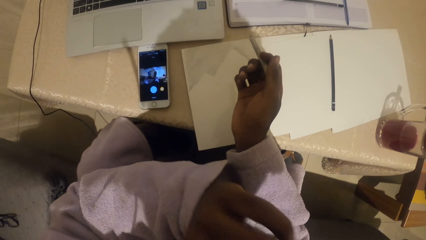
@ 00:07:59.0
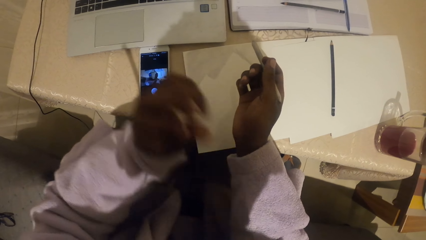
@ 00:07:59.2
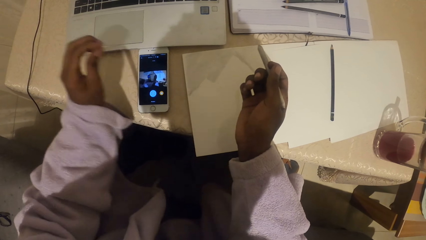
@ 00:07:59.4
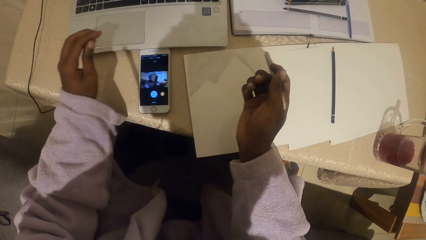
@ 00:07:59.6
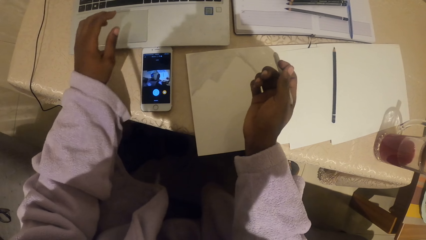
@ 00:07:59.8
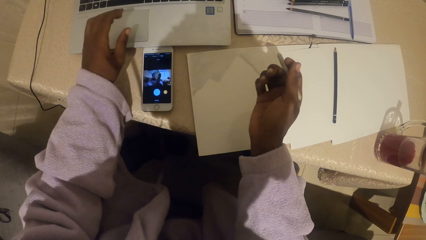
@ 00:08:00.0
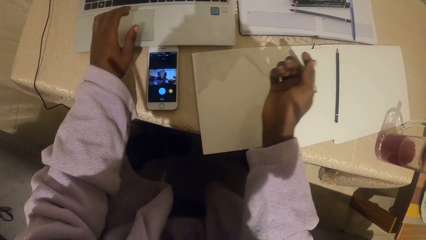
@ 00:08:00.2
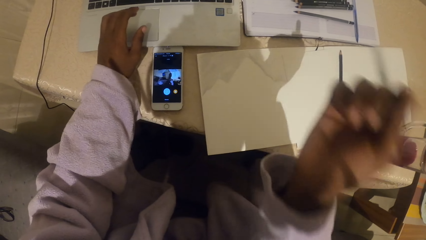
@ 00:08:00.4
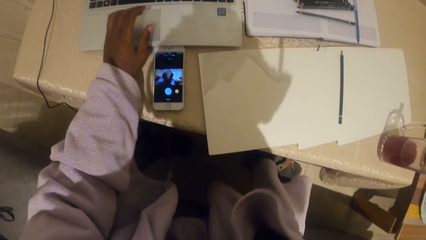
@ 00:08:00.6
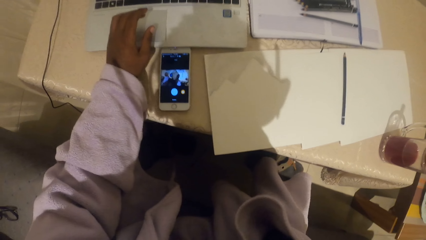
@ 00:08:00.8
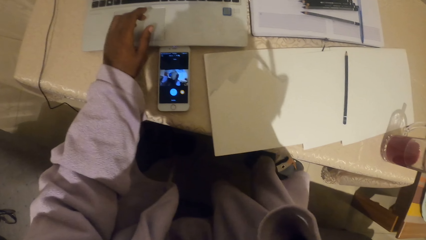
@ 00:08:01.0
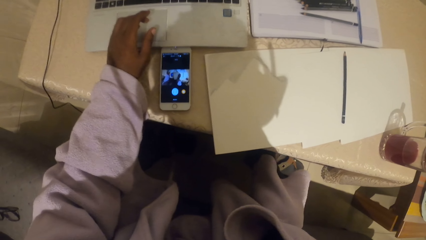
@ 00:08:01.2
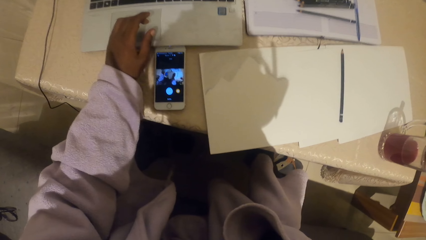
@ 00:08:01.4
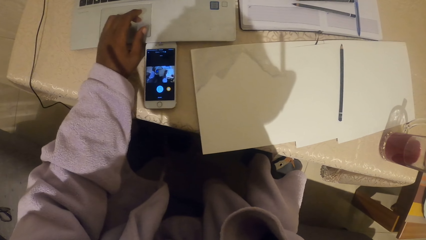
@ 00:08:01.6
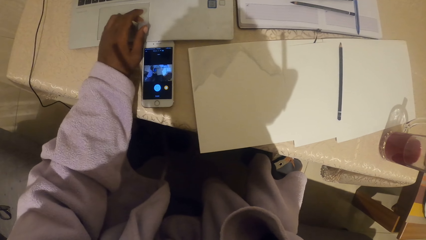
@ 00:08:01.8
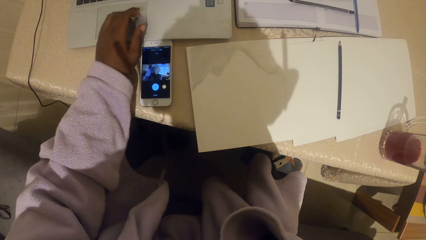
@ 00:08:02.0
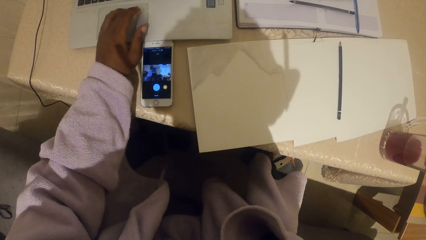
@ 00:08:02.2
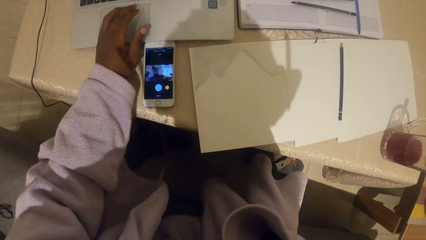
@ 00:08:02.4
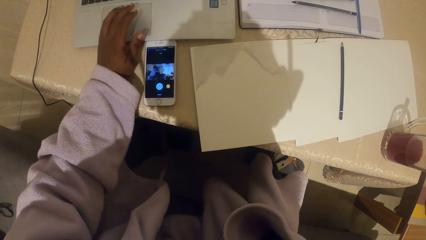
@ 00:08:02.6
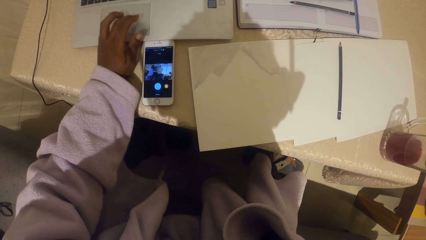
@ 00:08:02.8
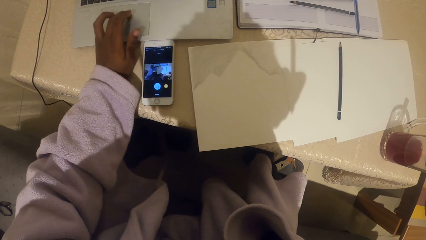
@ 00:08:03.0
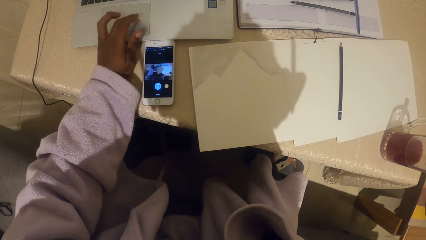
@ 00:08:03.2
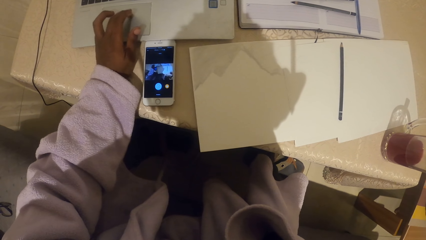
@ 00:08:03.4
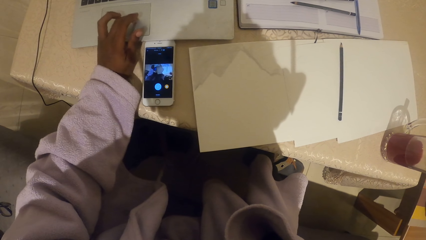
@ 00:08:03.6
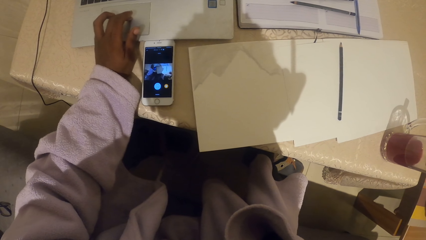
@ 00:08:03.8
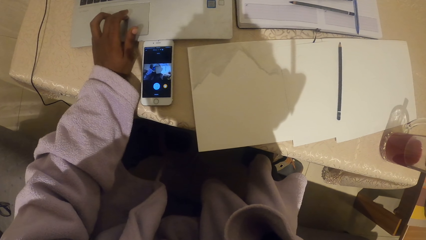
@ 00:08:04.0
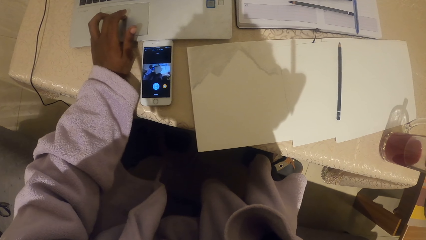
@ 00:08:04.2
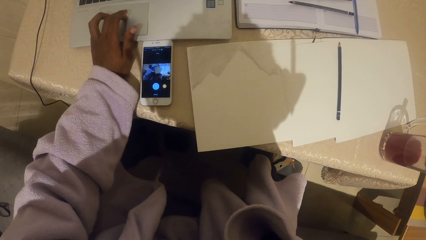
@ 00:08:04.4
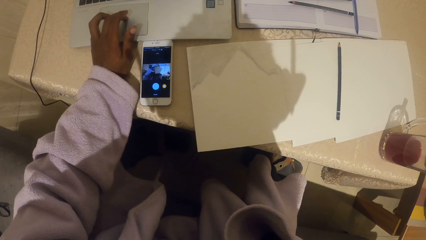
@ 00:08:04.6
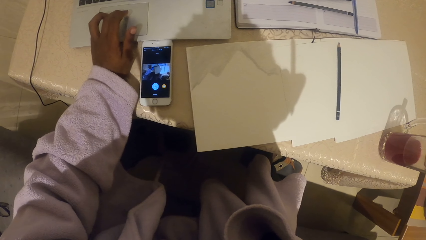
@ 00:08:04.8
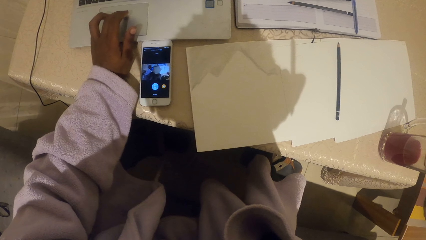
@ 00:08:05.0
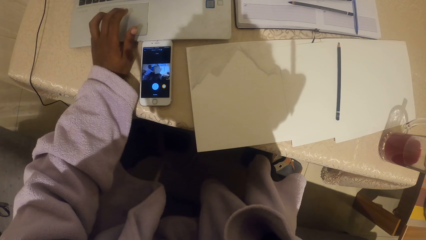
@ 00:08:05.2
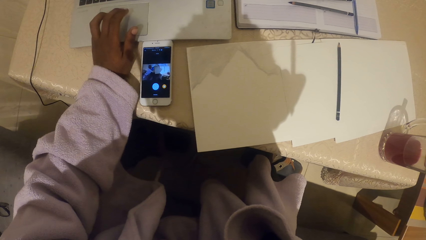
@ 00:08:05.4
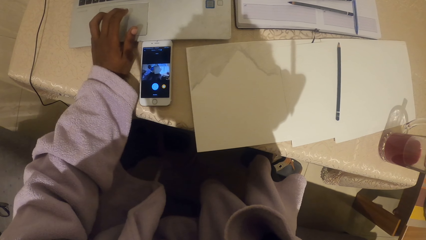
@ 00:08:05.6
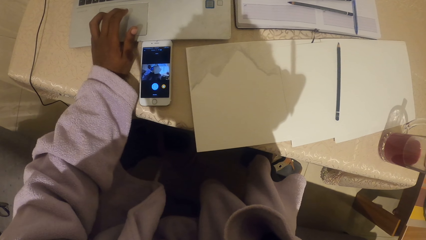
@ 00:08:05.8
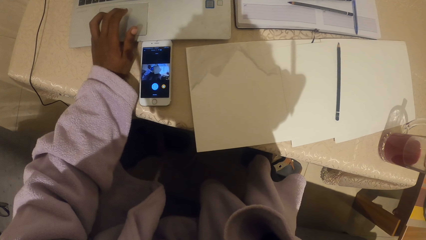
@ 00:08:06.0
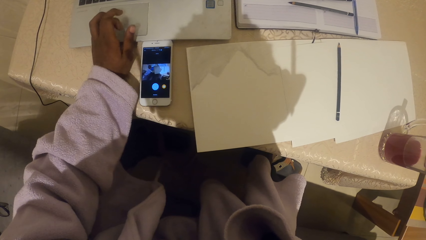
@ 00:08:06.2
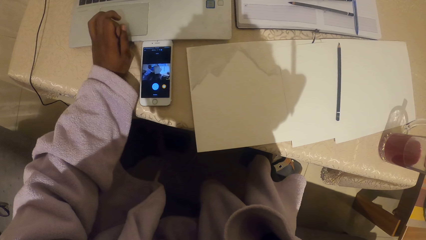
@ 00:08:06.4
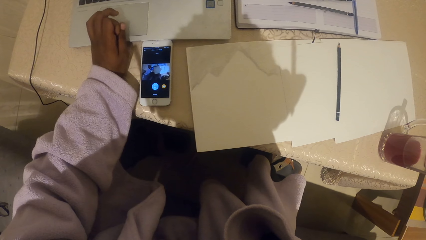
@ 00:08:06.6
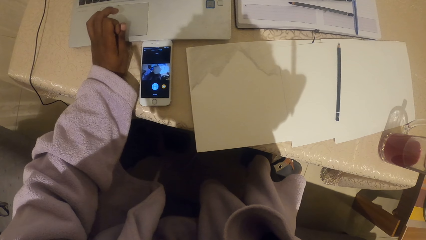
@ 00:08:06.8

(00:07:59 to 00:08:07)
The camera wearer raises the right hand. They scroll on the laptop with a mouse.

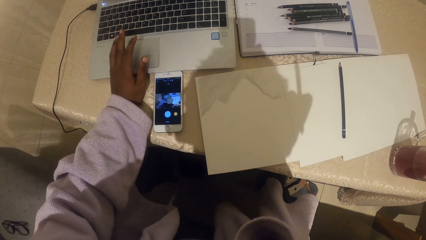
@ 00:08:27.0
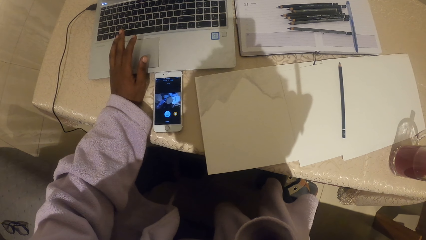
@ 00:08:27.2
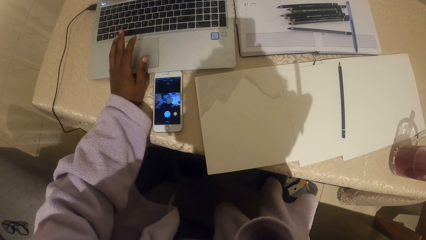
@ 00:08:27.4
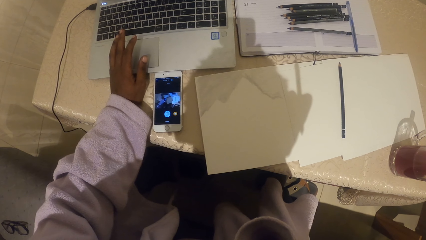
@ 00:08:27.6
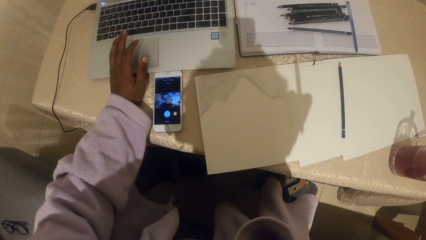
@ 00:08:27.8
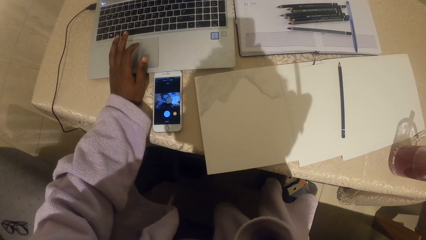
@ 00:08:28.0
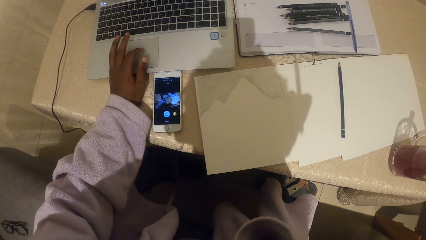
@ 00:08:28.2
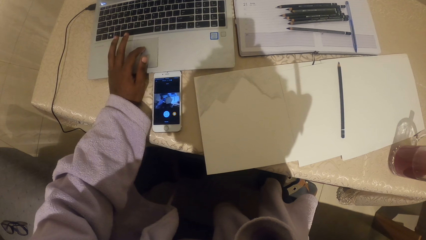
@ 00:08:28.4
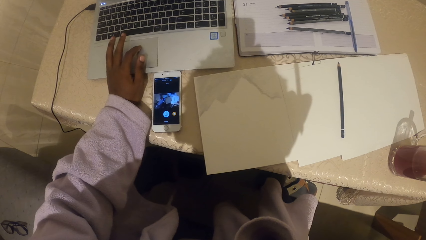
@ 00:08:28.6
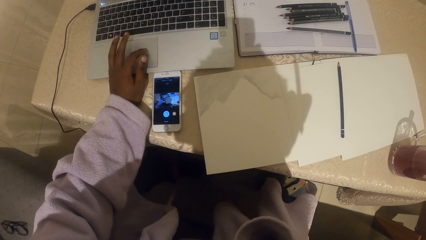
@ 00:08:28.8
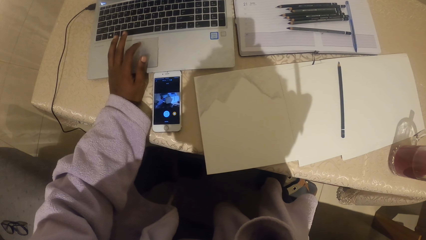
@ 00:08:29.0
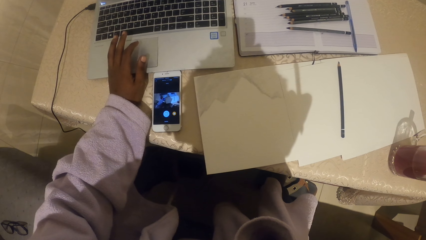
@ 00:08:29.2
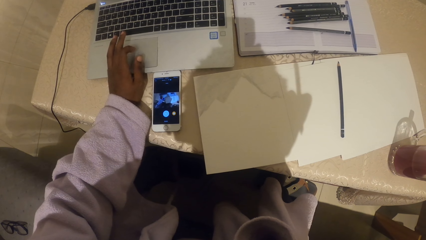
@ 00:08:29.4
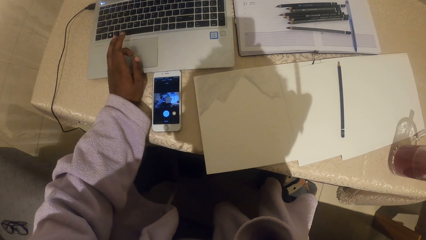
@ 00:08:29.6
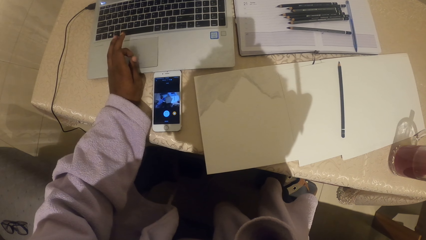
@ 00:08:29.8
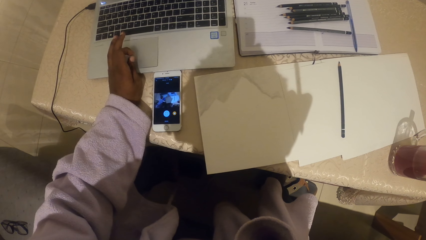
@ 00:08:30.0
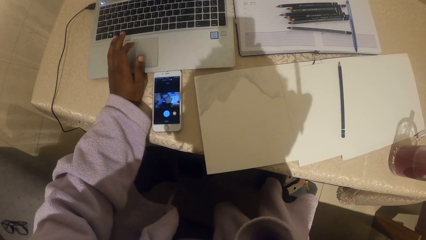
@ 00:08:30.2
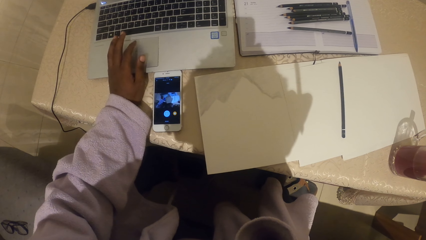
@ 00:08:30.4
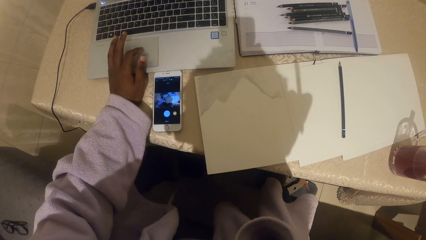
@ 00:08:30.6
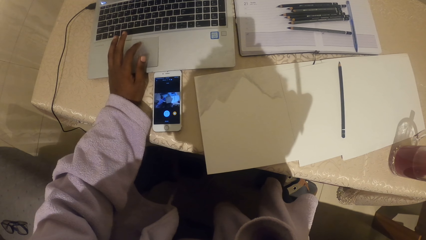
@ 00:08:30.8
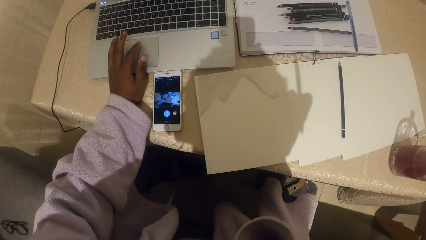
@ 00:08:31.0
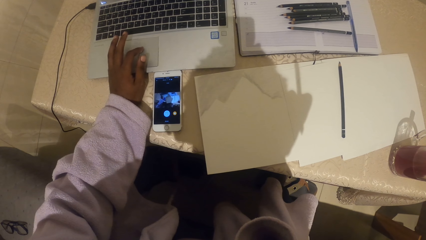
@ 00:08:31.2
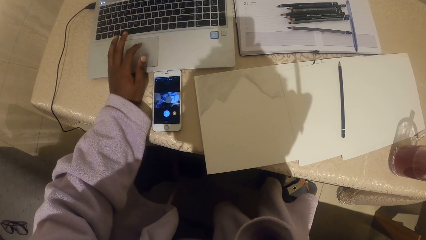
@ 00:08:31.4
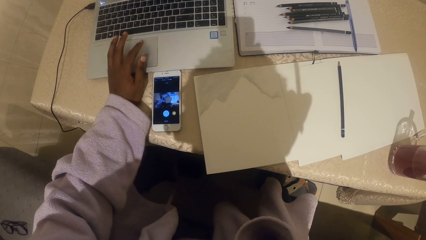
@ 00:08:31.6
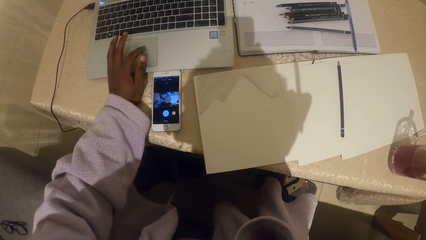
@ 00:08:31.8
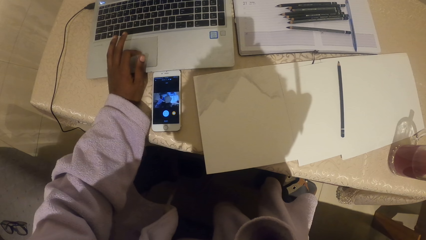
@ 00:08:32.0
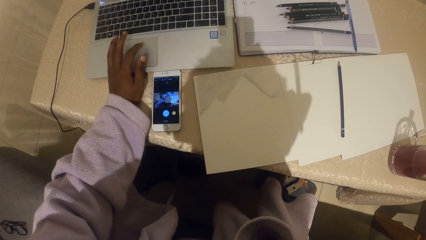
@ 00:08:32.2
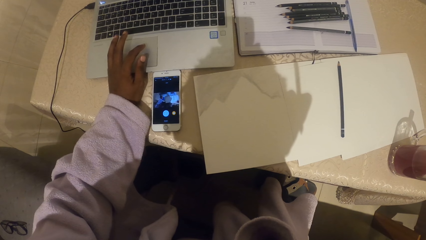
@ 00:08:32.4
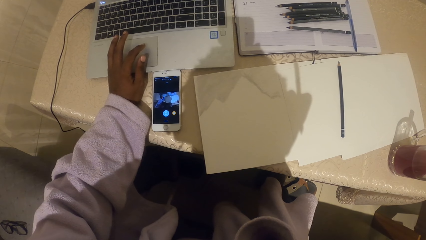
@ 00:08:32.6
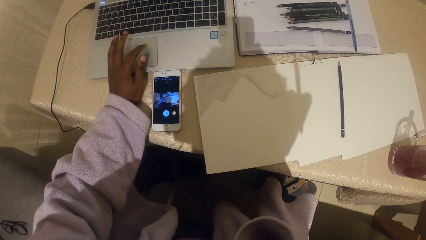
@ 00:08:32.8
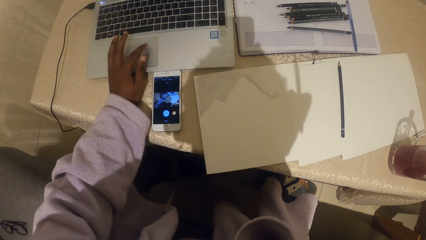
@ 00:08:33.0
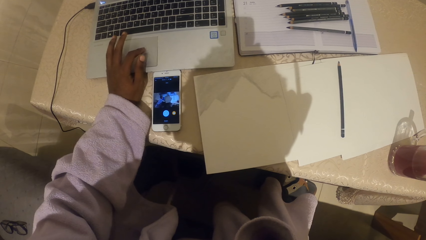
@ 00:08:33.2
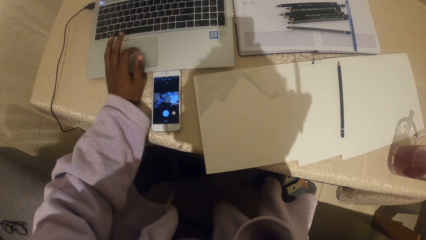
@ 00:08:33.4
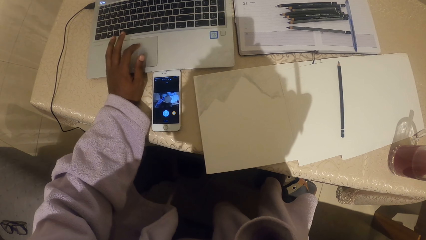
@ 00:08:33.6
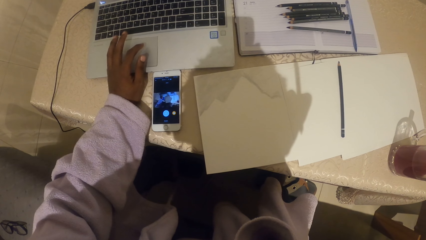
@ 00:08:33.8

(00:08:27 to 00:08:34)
The camera wearer scrolls the pad of the laptop using the left hand.
